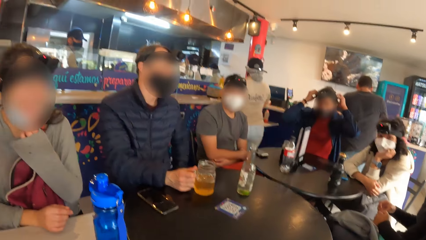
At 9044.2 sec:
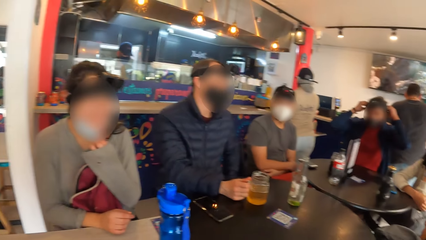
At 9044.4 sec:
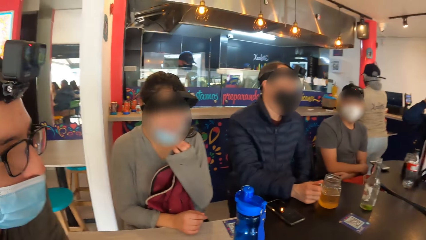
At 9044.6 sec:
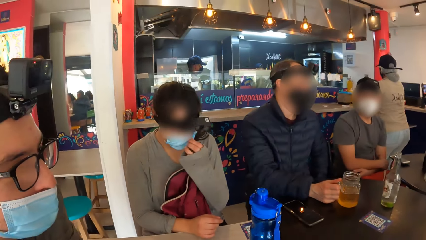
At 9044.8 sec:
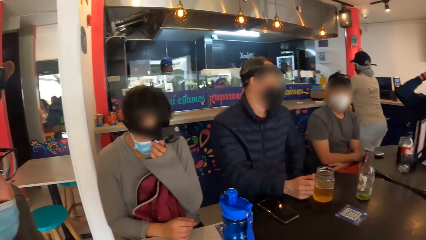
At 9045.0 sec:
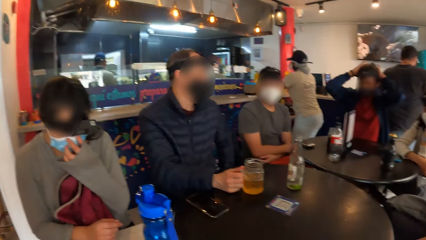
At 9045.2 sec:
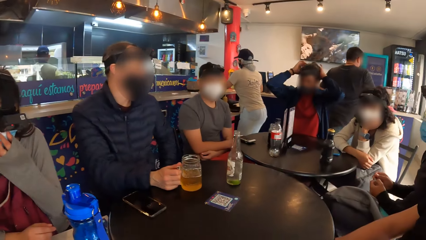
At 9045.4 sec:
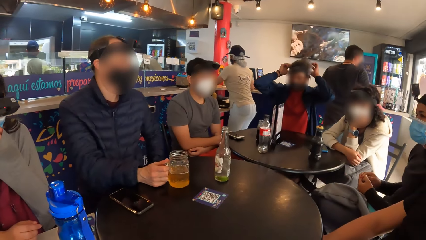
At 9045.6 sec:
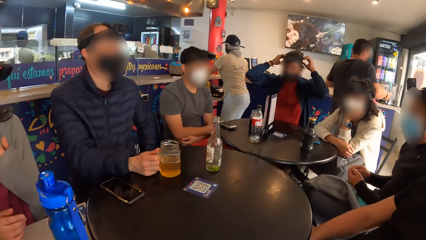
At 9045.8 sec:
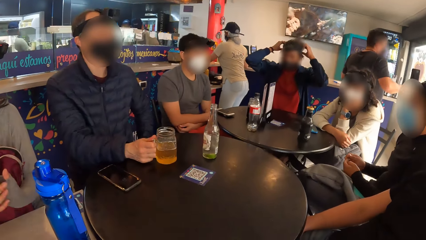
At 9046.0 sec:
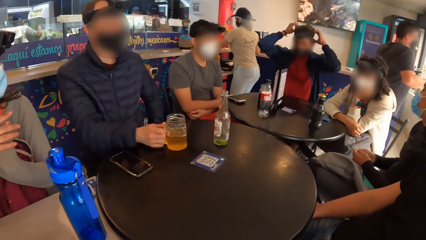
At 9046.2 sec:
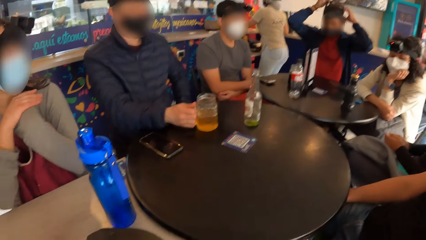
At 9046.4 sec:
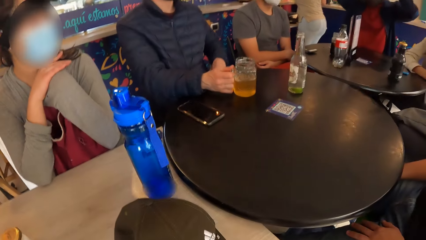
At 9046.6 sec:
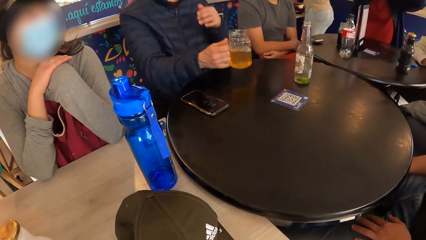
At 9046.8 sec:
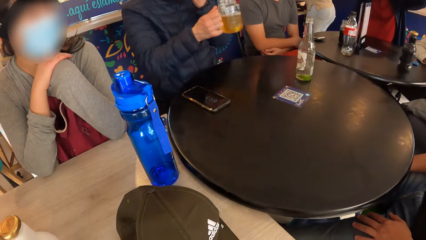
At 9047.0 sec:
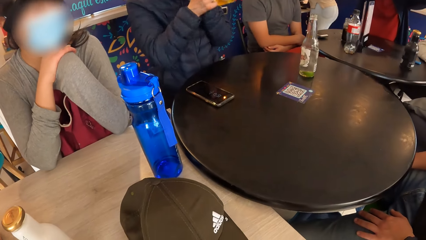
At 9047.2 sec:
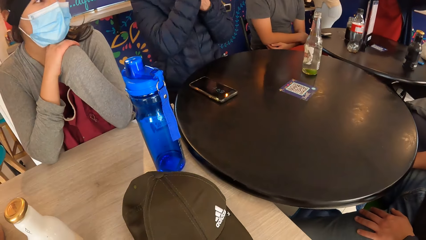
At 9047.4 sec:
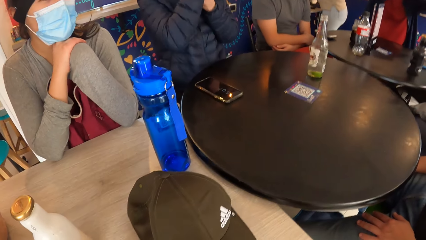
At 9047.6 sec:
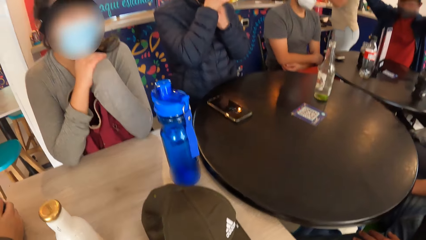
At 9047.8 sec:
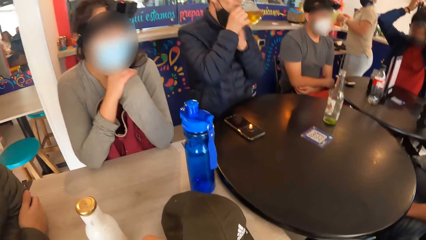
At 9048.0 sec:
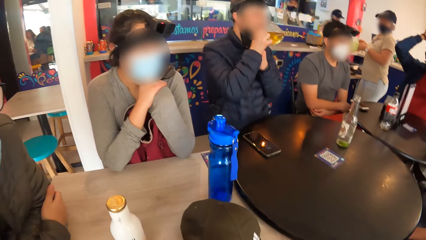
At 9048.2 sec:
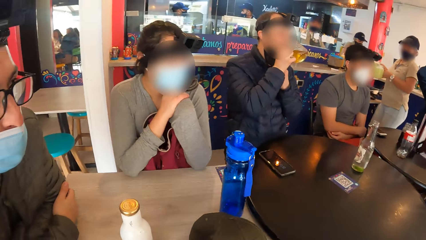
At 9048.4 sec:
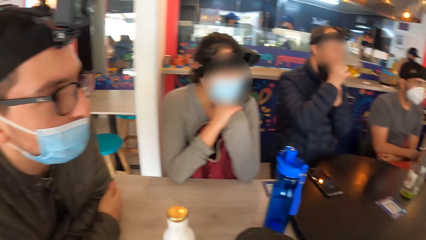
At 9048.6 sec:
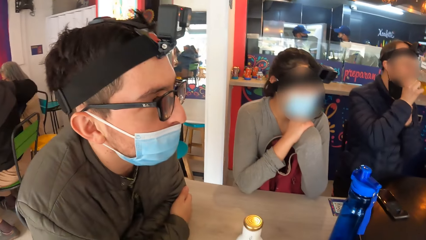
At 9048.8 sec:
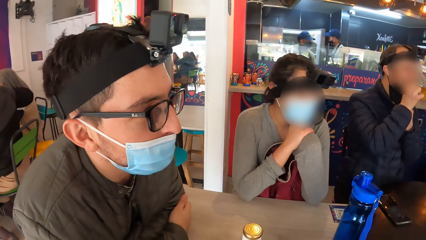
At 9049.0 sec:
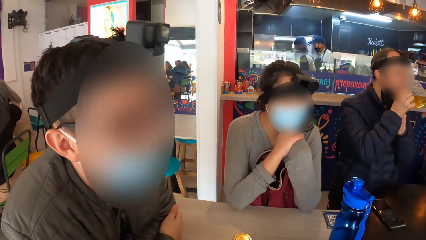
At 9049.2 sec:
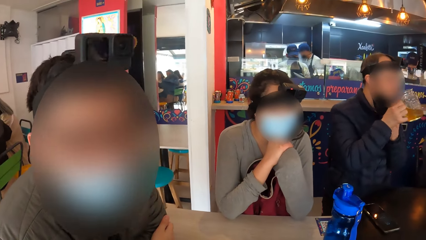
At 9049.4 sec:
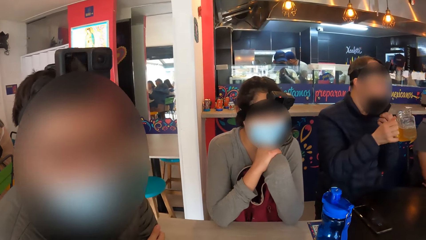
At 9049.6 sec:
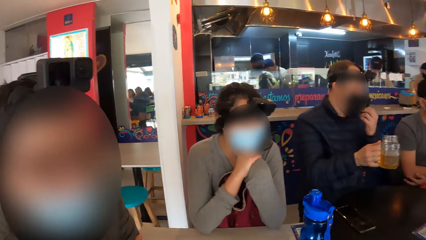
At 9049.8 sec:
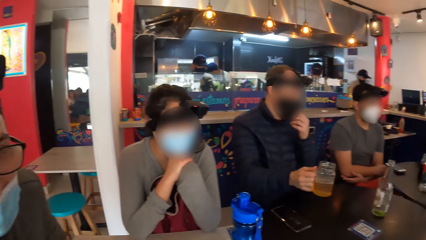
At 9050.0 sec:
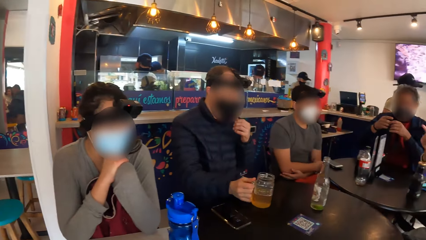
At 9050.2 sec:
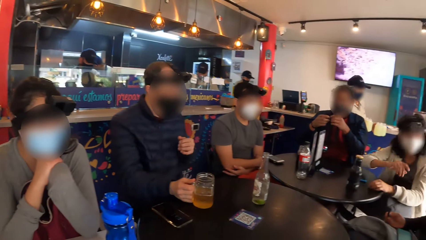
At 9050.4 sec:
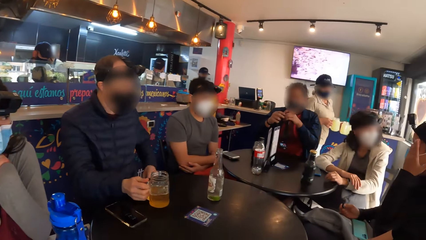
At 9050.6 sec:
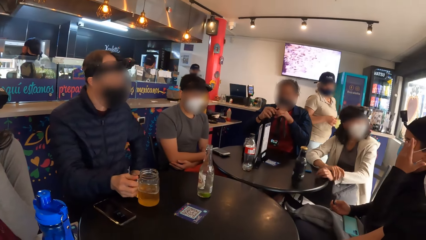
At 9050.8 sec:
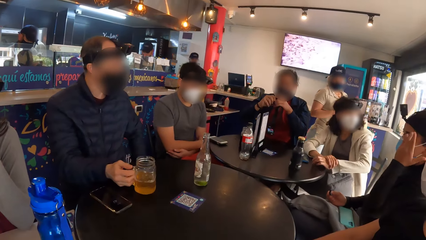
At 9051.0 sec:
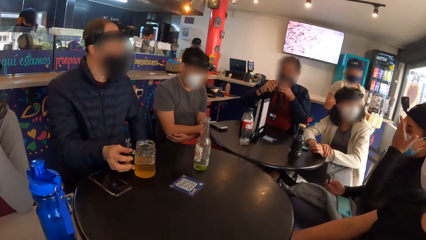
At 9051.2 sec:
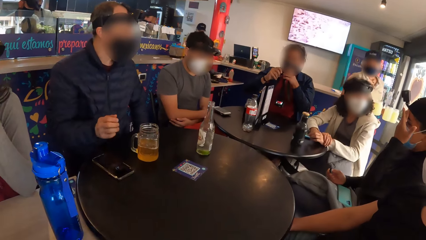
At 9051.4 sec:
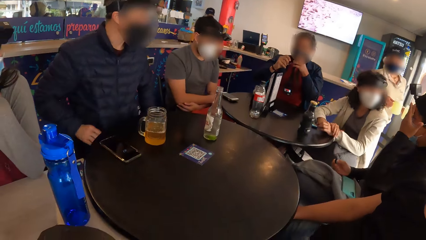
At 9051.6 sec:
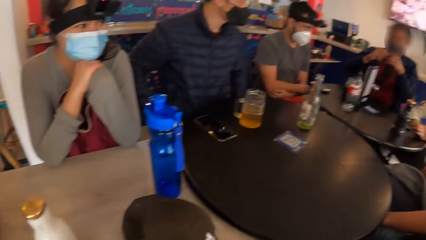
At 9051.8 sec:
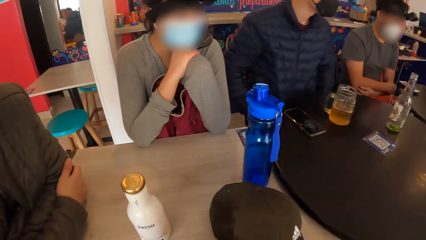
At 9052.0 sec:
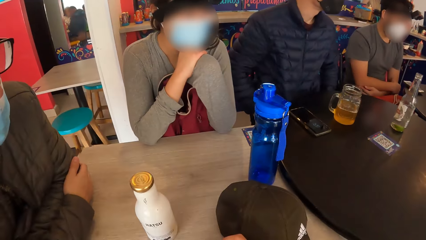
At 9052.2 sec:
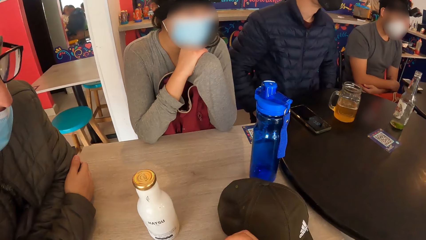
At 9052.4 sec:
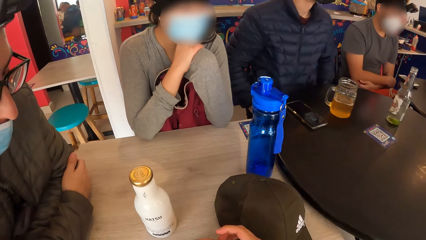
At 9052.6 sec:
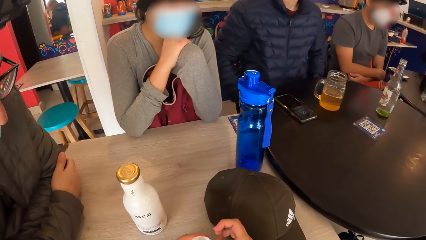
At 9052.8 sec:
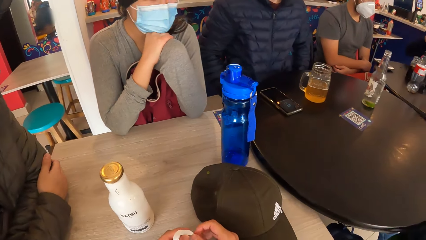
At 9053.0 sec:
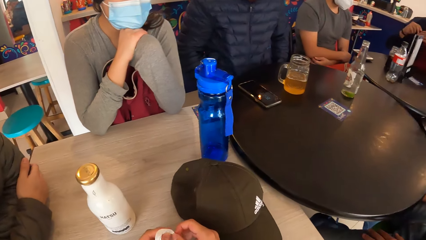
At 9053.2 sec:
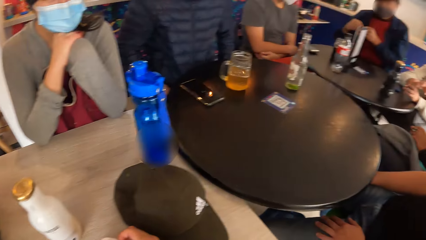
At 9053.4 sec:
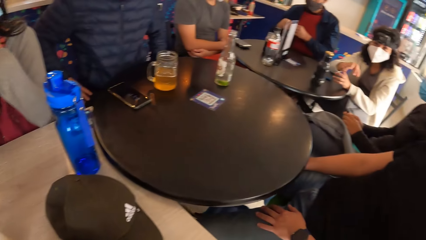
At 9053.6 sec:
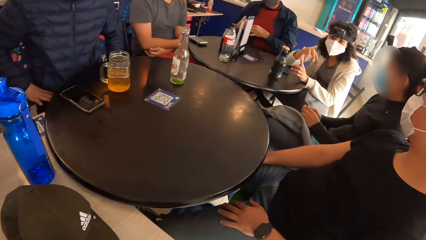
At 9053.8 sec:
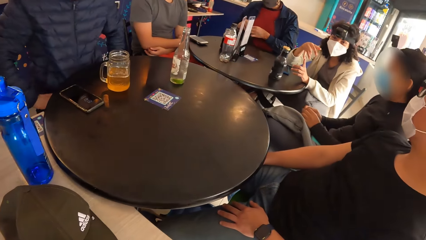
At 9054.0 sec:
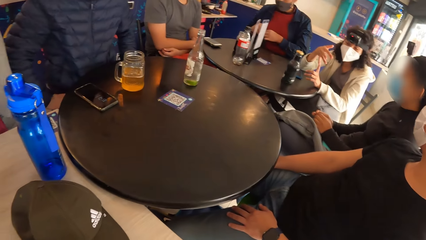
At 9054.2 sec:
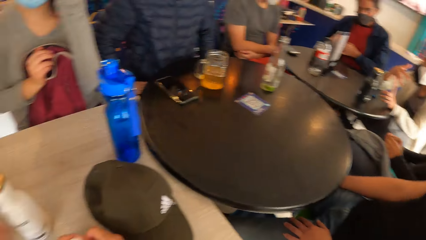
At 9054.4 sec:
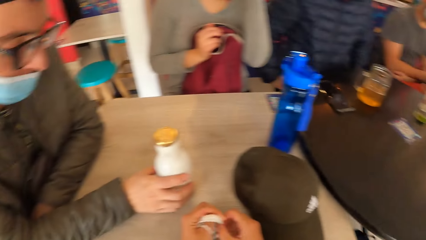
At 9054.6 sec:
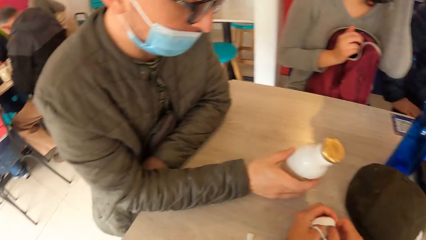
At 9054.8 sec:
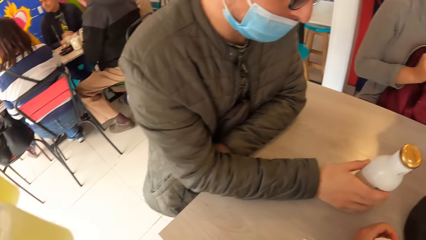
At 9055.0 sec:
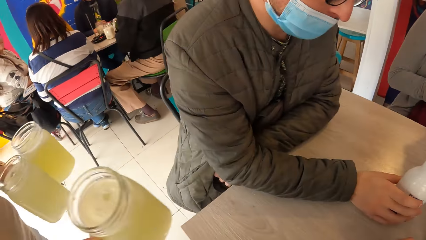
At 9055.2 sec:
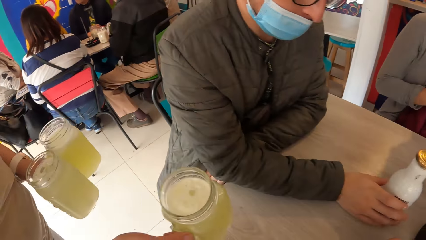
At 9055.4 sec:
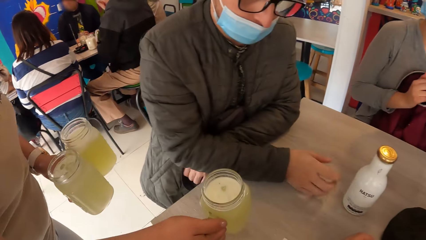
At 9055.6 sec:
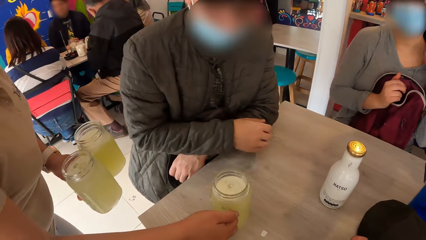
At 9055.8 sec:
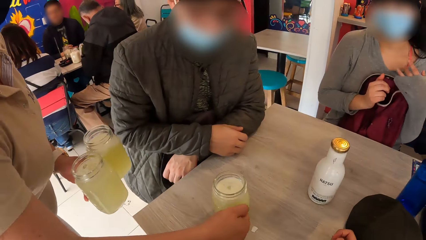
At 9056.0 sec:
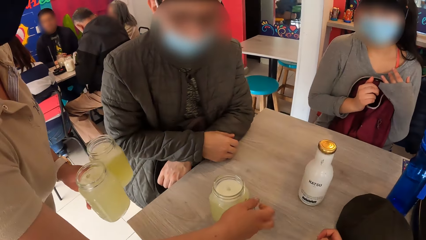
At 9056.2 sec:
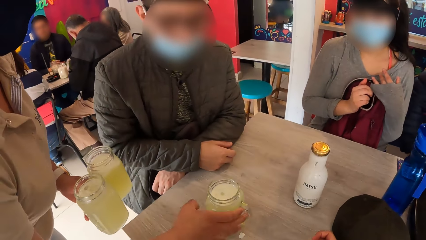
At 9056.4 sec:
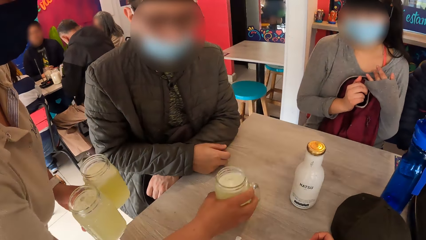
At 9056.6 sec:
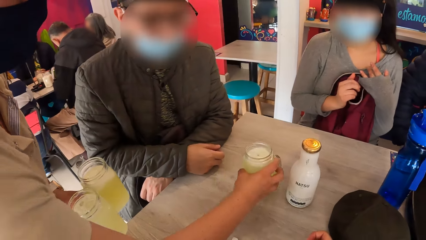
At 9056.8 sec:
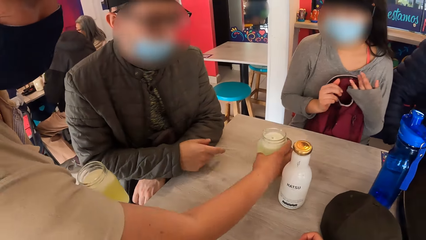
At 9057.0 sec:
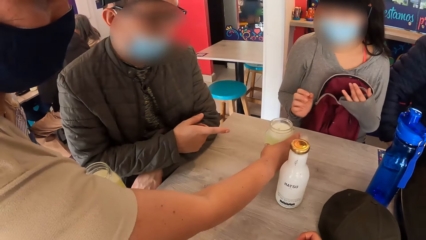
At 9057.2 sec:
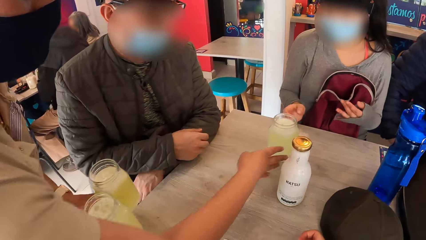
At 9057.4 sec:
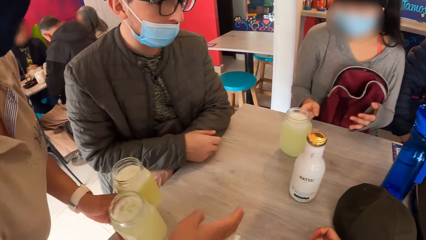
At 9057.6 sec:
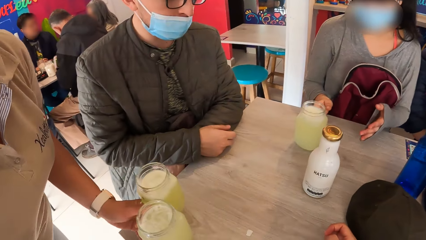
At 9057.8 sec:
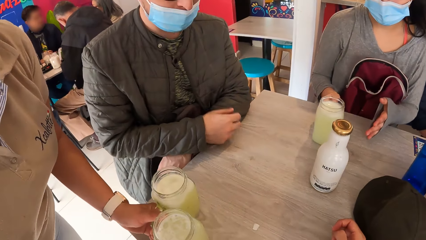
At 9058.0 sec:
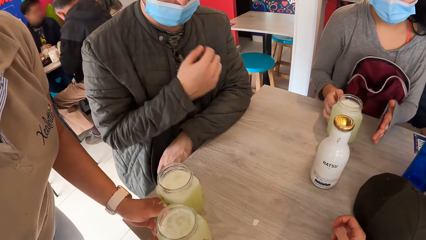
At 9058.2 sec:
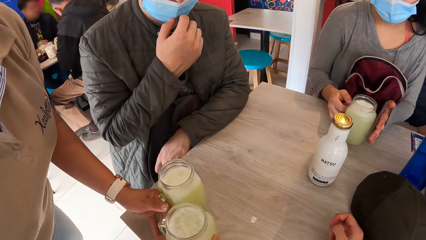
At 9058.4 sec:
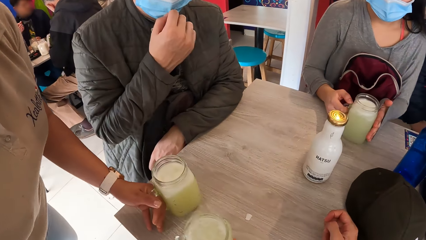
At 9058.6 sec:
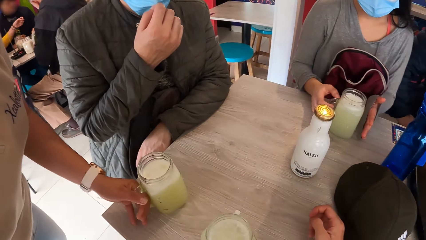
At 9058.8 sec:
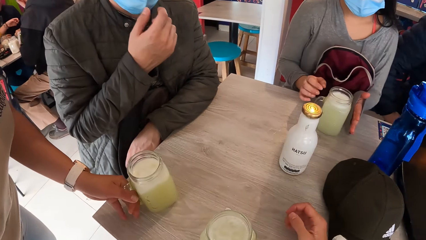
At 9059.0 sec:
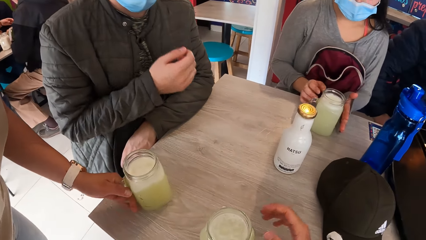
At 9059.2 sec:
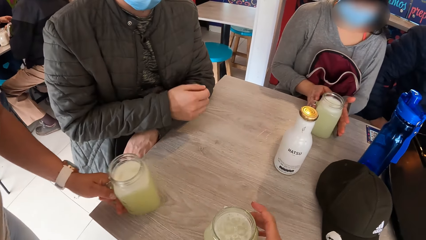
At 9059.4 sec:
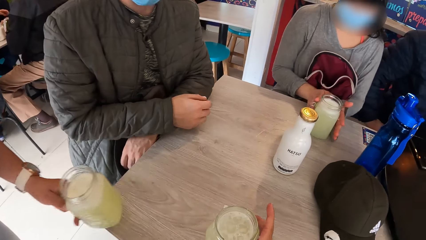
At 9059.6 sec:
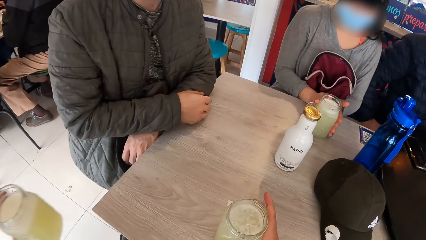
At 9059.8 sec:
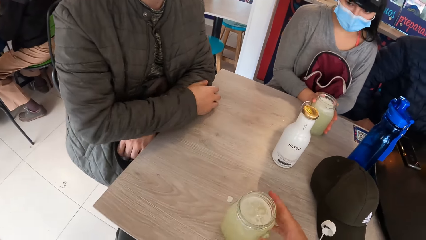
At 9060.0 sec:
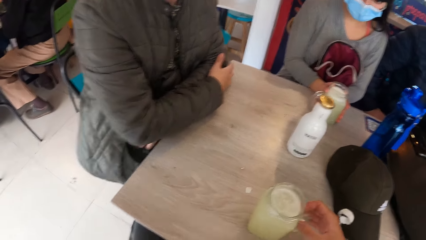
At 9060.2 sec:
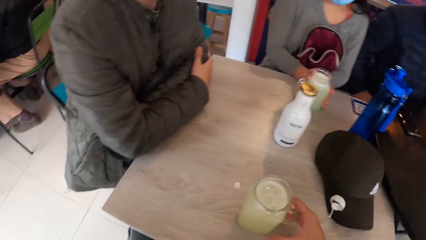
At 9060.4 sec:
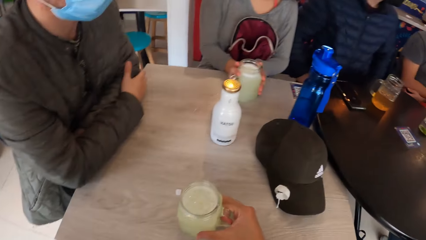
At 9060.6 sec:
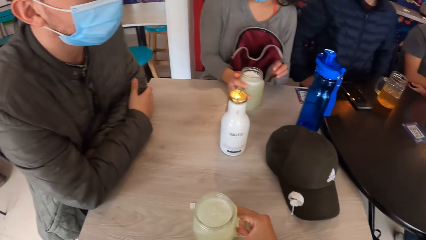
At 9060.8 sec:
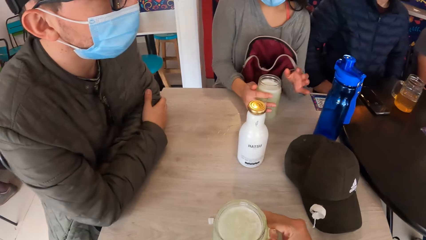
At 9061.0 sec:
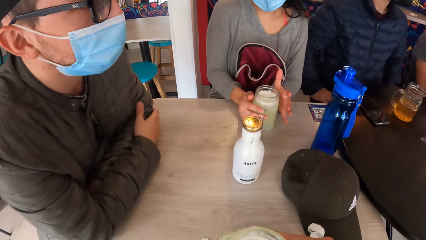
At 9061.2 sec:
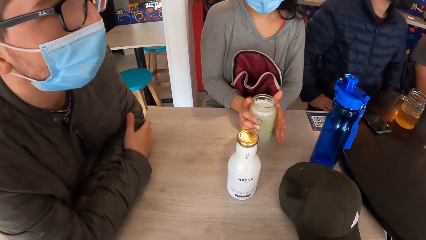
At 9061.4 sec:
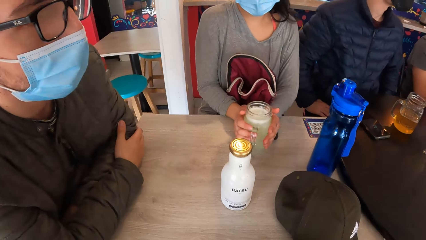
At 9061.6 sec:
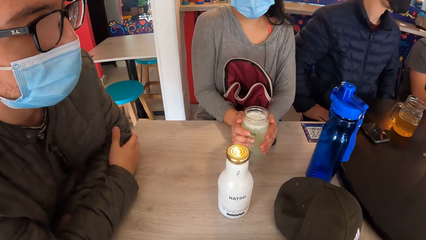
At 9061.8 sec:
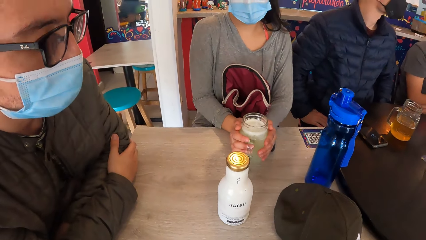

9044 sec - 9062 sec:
The camera wearer looks around the room. A woman adjusts her nose mask on her face with her left hand. A man lifts the cup from the table with his right hand, and drinks from the cup in his right hand. The camera wearer looks around the room. Another man interacts with the camera wearer. The first man drops the cup on the table with his right hand. A third man adjusts the camera with both hands. Another woman interacts with a third woman. The second man shakes the bottle on the table with his right hand. The waiter drops a cup on the table with her right hand, and moves the cup on the table with her right hand. The first woman places her right hand on the cup on the table. The waiter drops cups on the table with her left hand. The first woman moves the cup on the table with her right hand. The camera wearer moves the cup on the table with his left hand. The first woman places both hands on the cup on the table. The camera wearer places his right hand on the cup on the table. The waiter lifts the cup from the table with her left hand. The camera wearer lifts the cup from the table with his right hand.
